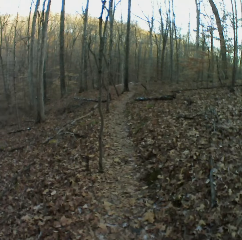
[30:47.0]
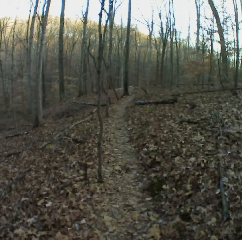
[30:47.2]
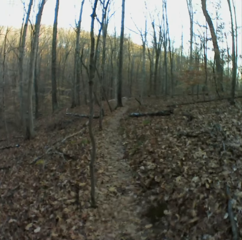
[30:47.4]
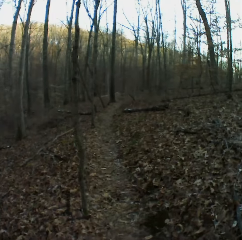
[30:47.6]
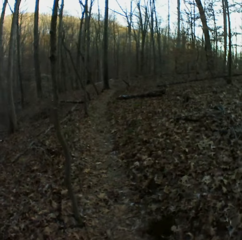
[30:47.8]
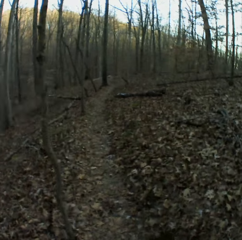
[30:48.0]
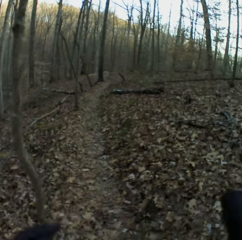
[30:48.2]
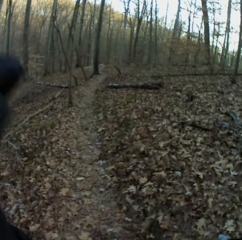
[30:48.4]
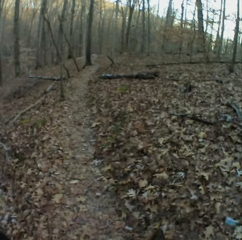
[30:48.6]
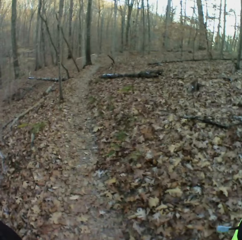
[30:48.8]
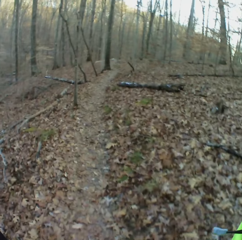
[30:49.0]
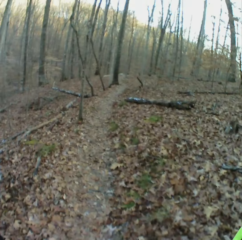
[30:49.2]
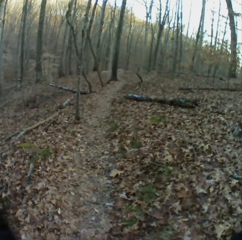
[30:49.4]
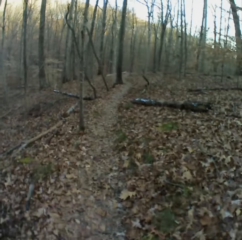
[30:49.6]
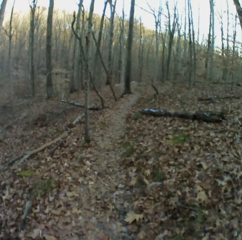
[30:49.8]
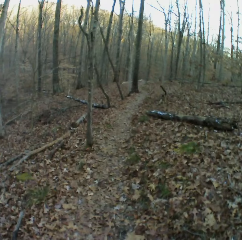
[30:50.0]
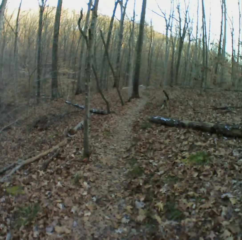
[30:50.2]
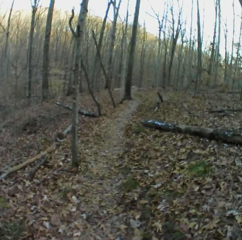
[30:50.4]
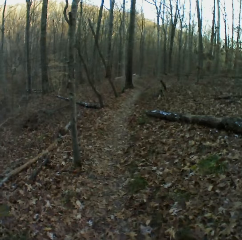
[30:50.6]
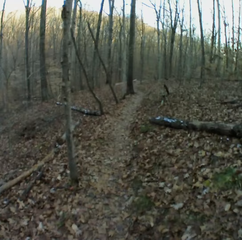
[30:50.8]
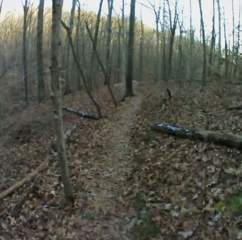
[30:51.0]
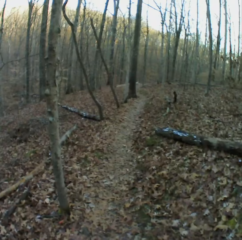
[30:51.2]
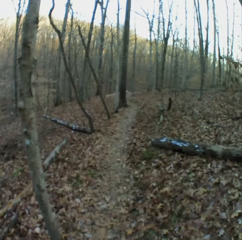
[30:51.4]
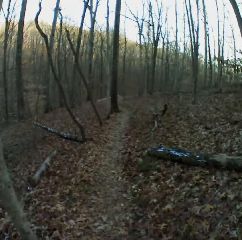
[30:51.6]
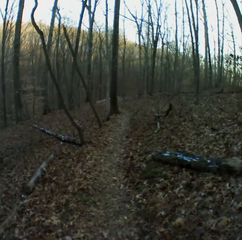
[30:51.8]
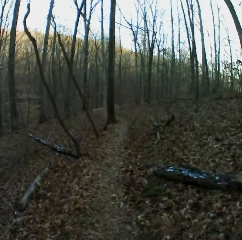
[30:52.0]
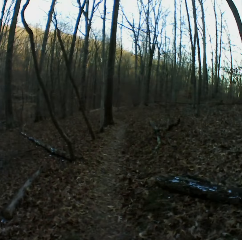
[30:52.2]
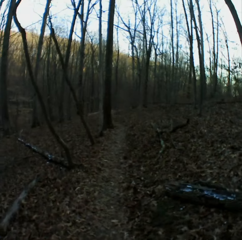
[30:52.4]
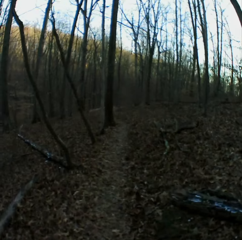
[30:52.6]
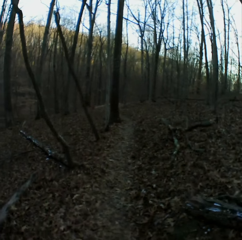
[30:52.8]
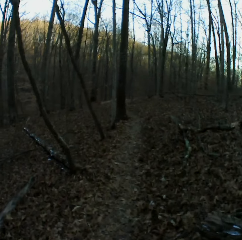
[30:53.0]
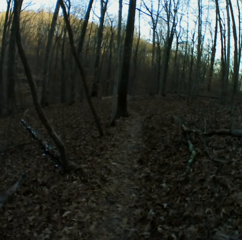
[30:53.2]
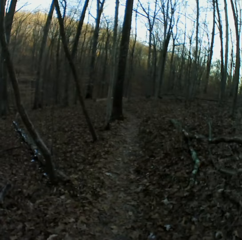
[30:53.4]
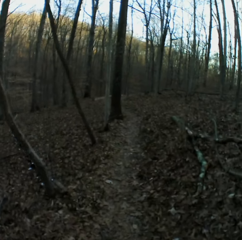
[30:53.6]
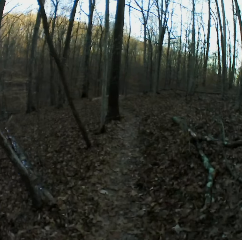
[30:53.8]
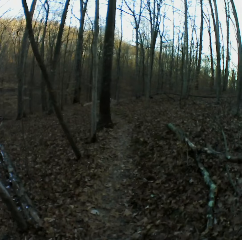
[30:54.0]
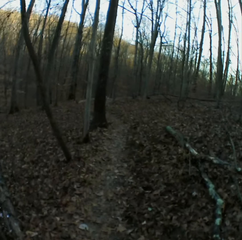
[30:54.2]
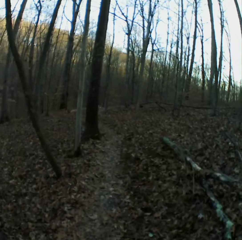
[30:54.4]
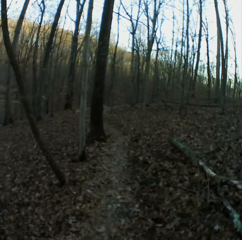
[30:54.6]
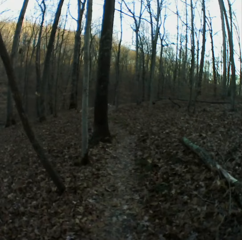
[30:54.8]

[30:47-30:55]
The camera wearer adjusts the camera. They walk down the forest.

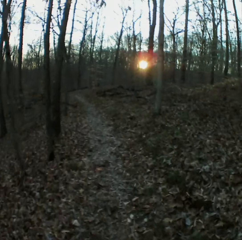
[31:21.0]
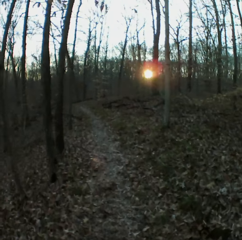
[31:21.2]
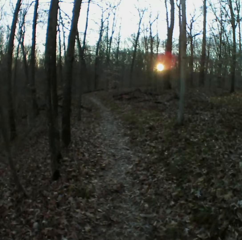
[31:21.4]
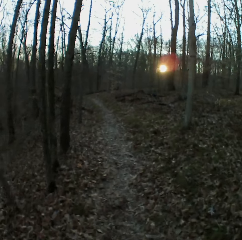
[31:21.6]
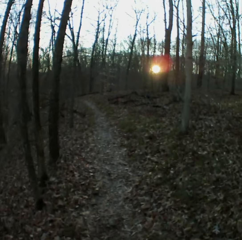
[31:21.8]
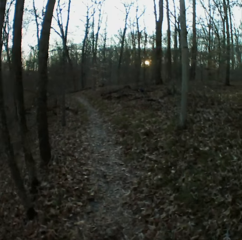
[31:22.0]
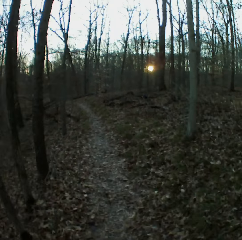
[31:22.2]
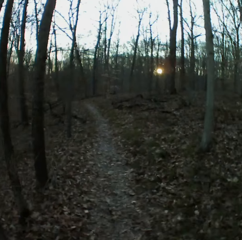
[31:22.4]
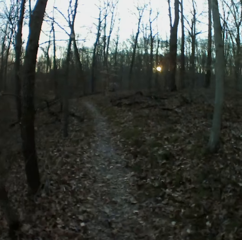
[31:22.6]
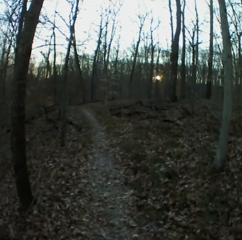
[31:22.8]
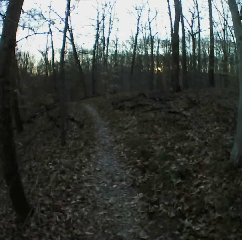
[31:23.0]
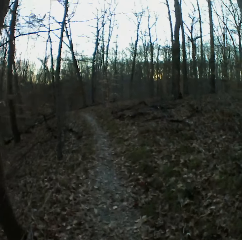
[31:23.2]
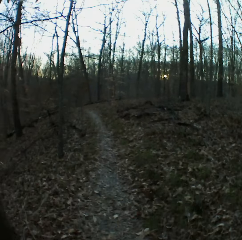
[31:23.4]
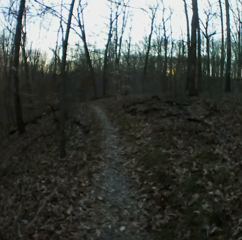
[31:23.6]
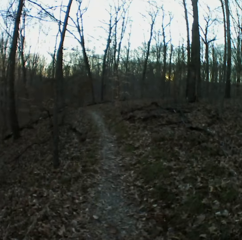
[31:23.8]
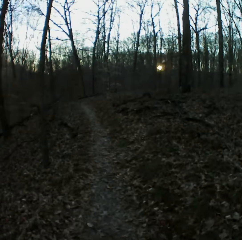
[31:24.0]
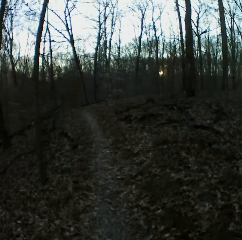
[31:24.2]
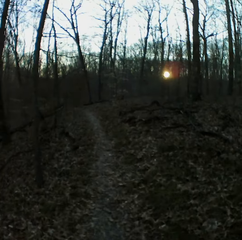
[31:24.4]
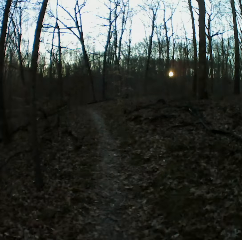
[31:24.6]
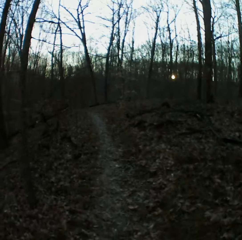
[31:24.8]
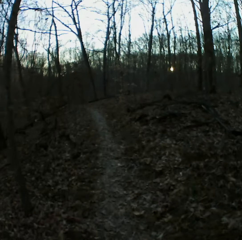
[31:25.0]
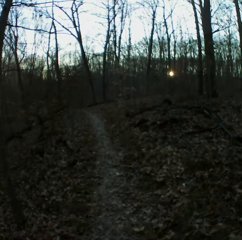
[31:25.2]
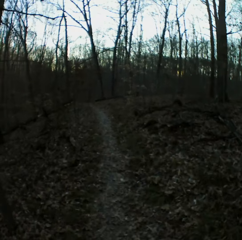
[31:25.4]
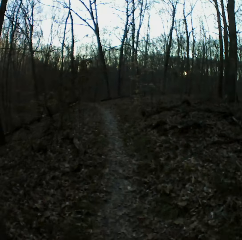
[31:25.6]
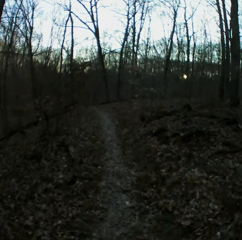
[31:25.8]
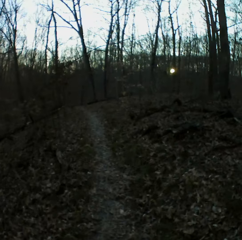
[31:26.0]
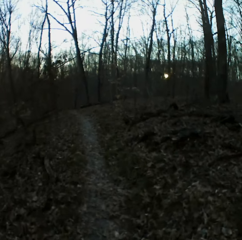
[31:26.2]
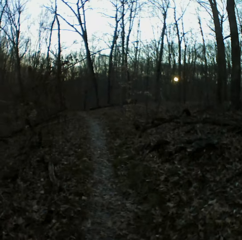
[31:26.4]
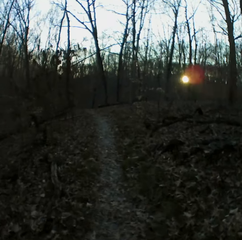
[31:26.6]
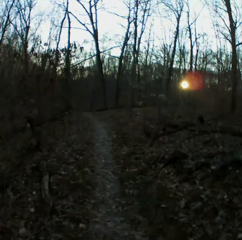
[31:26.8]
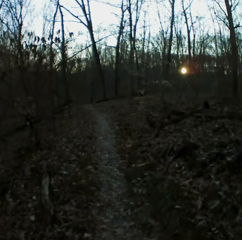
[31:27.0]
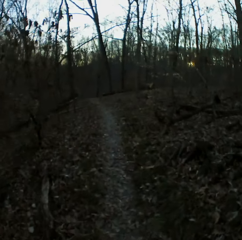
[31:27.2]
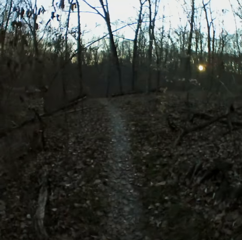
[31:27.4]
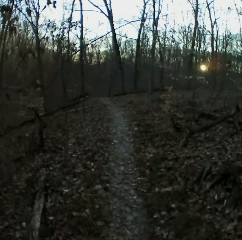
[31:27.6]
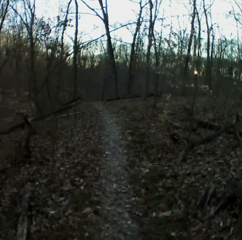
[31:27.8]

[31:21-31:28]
The camera wearer takes the video.

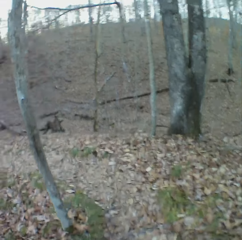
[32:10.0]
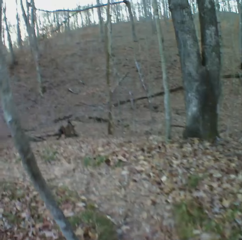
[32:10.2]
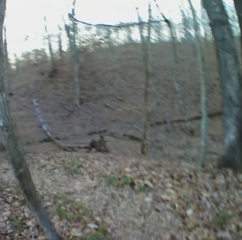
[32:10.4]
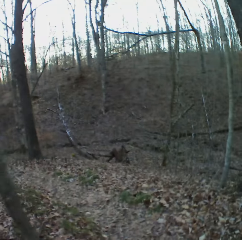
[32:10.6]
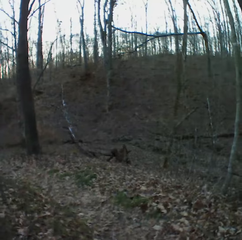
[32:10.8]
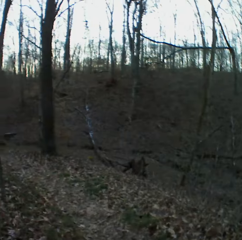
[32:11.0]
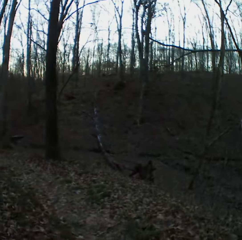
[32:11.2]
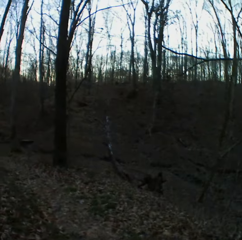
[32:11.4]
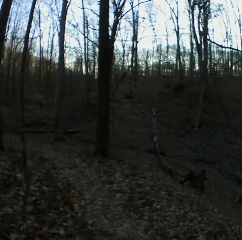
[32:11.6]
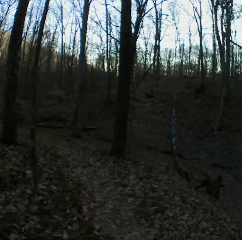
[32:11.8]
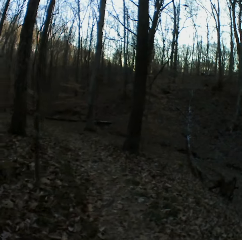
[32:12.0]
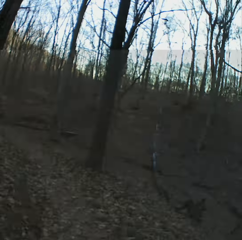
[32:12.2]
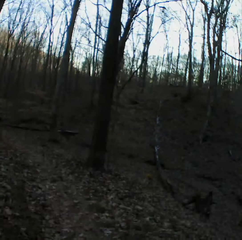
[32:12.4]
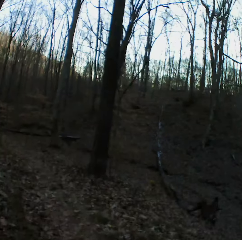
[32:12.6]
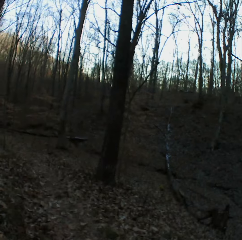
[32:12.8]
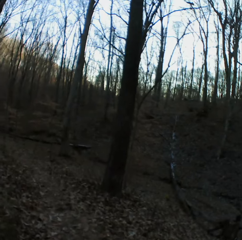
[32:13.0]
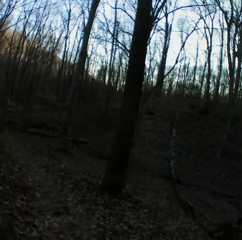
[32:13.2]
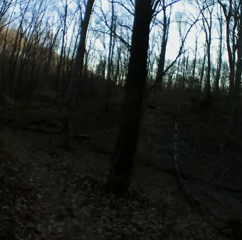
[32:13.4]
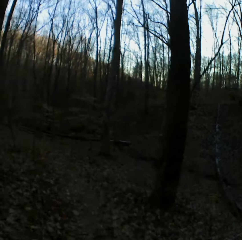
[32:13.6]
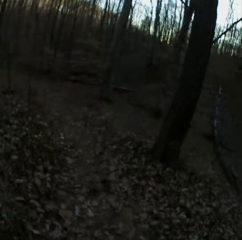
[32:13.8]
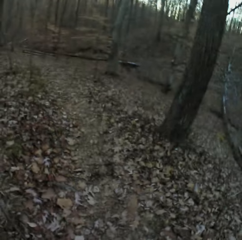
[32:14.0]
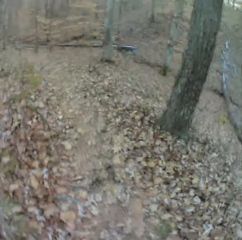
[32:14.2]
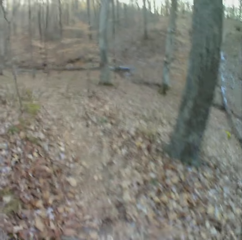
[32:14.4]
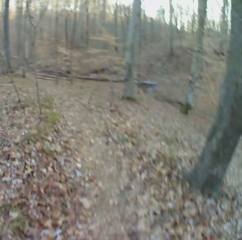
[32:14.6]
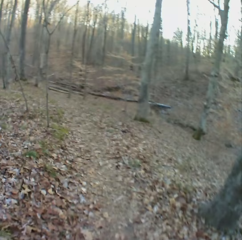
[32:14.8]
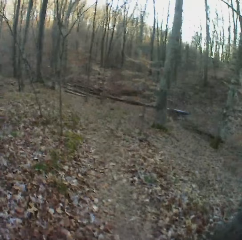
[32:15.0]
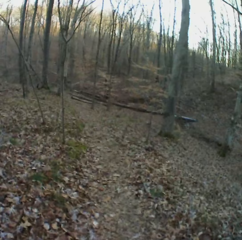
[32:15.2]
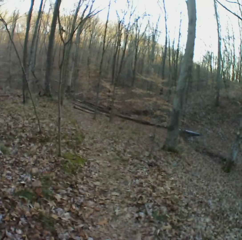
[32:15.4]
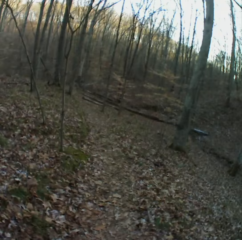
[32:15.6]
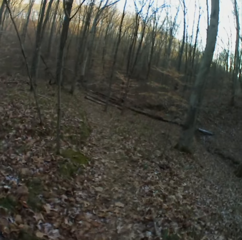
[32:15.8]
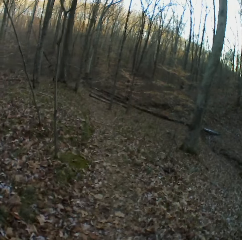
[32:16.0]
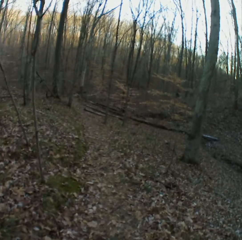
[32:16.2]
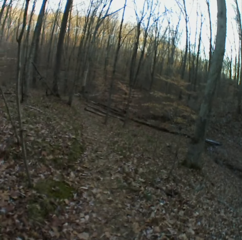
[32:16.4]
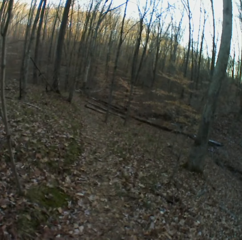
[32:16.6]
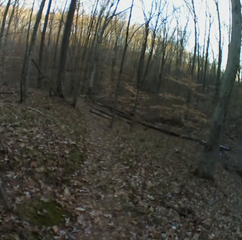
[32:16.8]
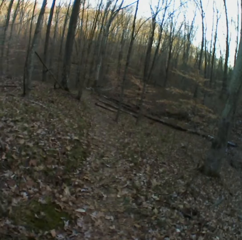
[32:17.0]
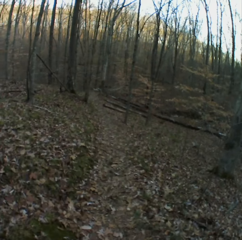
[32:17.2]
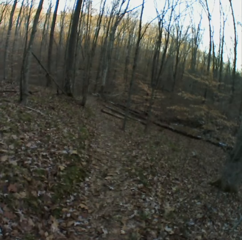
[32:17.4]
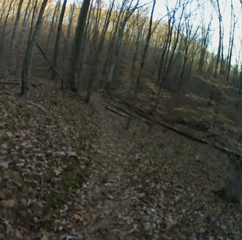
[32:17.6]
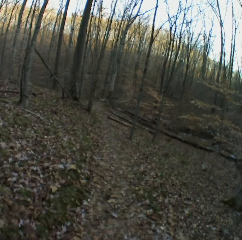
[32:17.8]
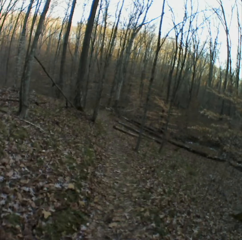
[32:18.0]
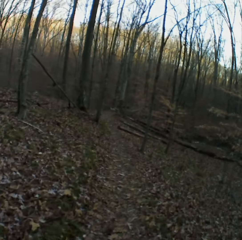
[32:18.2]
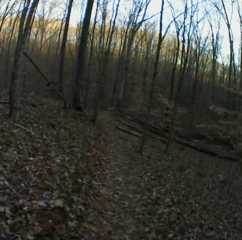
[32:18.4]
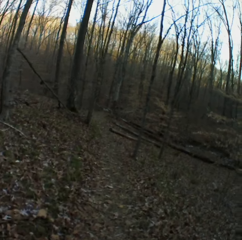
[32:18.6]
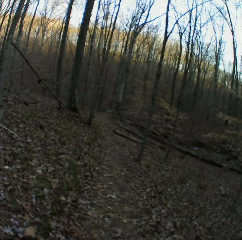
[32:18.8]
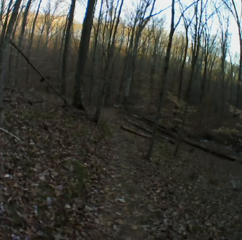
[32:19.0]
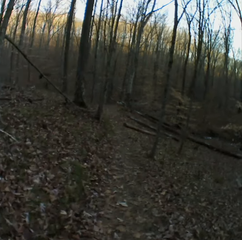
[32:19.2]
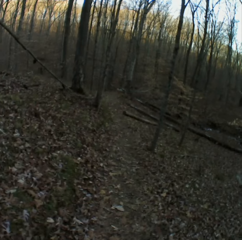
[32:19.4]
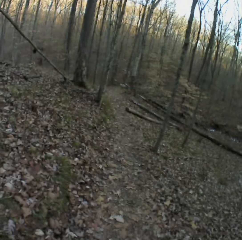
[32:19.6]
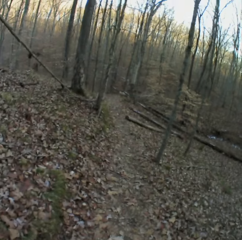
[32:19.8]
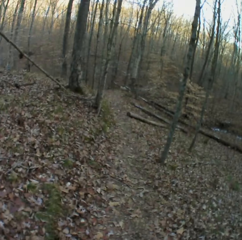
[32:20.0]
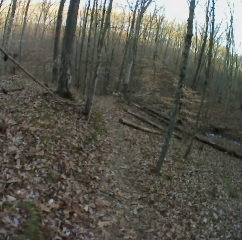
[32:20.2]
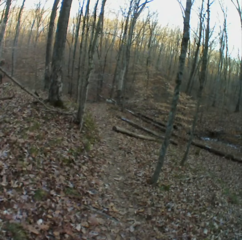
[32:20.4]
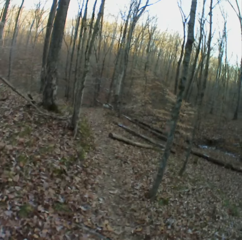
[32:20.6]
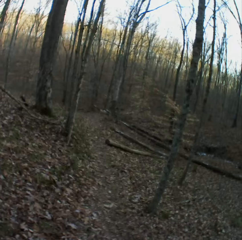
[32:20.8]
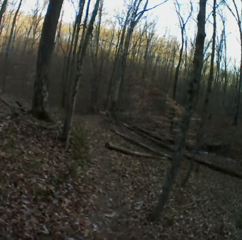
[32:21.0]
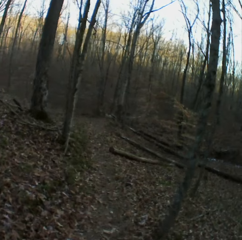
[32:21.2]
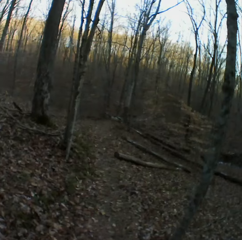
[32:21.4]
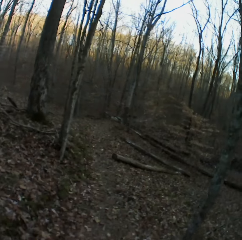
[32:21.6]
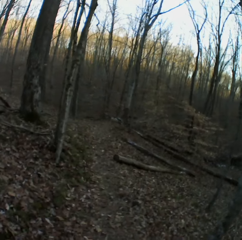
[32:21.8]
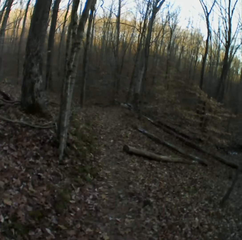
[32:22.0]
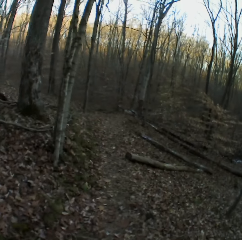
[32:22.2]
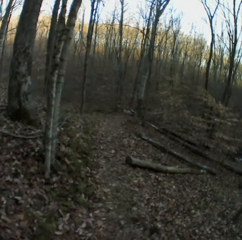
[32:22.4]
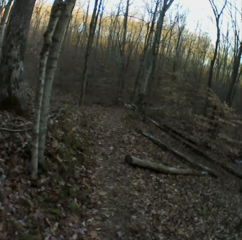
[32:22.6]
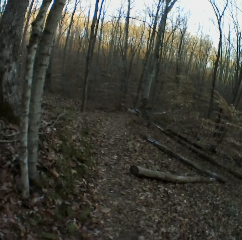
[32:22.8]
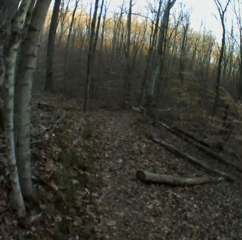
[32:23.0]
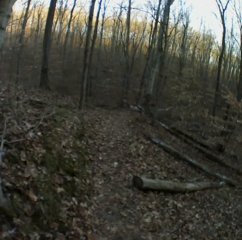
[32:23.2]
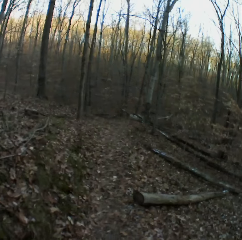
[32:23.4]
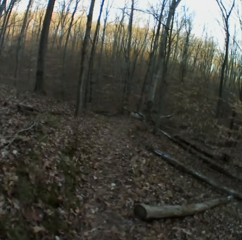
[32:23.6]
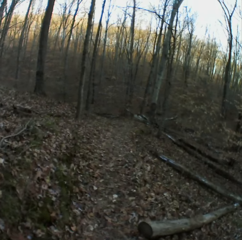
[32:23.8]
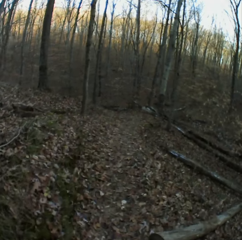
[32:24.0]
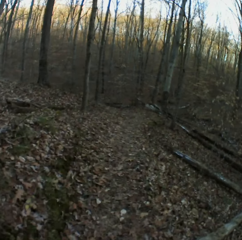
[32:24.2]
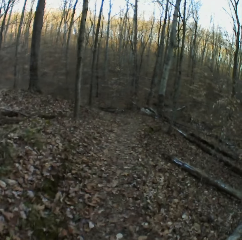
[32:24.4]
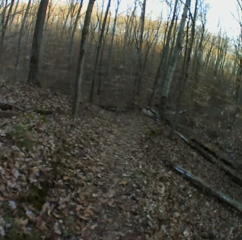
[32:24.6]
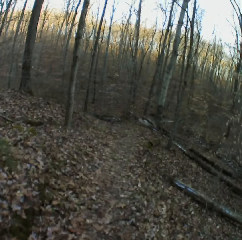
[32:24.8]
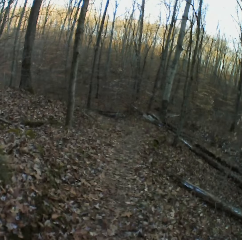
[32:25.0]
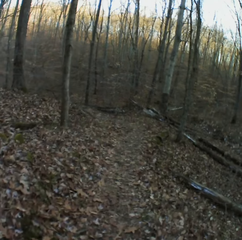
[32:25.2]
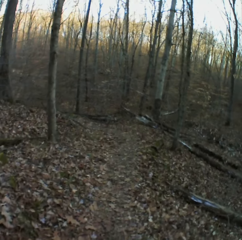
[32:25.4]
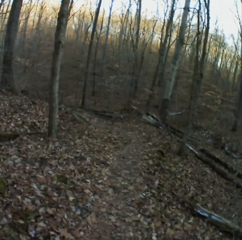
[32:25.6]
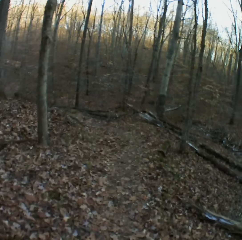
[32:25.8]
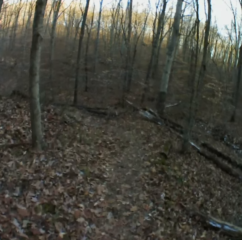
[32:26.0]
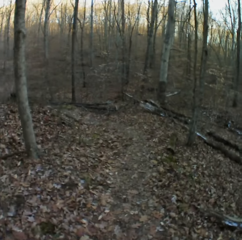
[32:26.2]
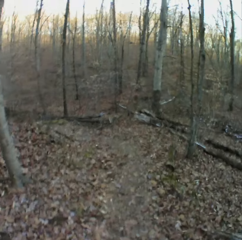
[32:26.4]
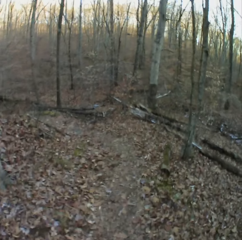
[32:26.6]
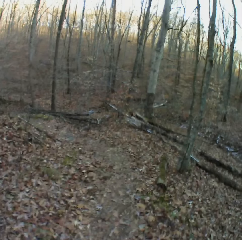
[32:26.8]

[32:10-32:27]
The camera wearer sneezes. They cough. They cough again. They sneeze.
